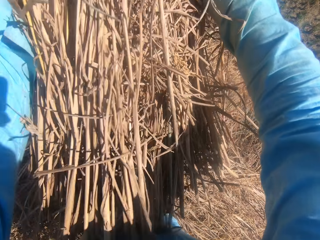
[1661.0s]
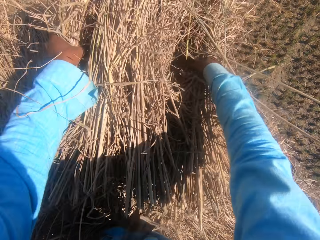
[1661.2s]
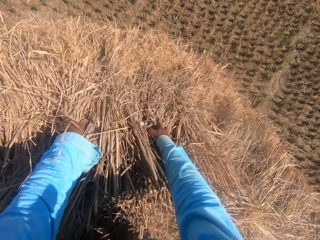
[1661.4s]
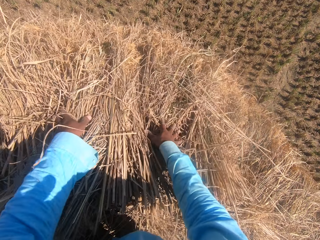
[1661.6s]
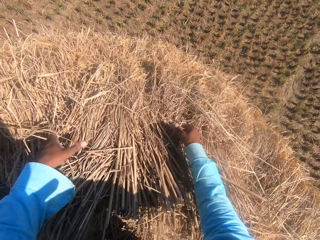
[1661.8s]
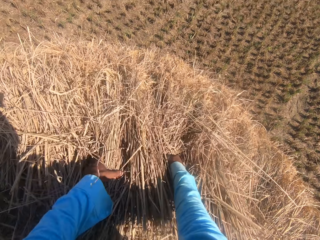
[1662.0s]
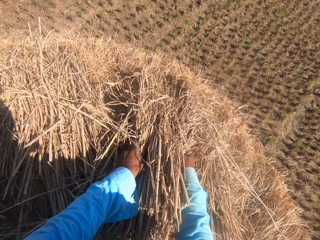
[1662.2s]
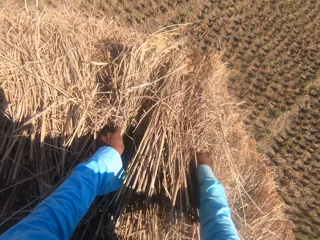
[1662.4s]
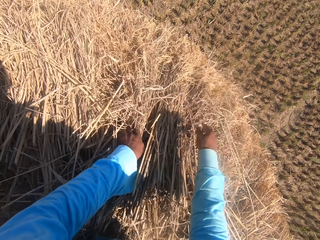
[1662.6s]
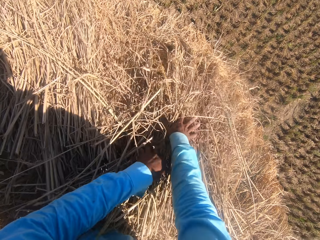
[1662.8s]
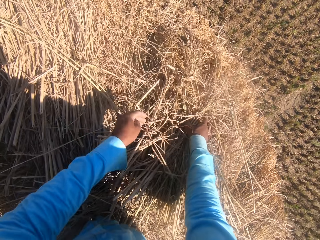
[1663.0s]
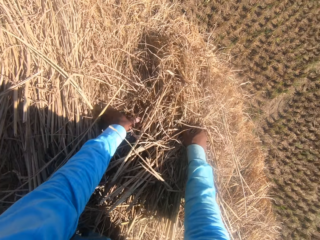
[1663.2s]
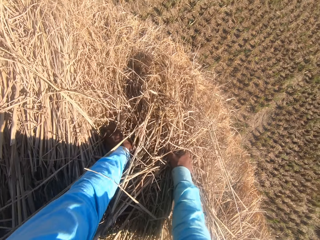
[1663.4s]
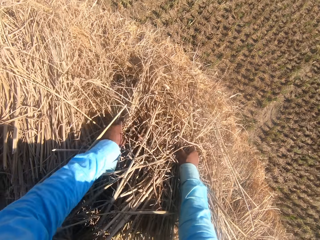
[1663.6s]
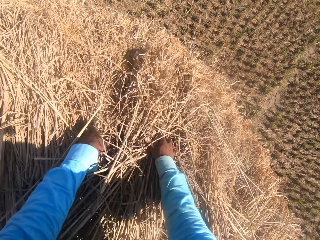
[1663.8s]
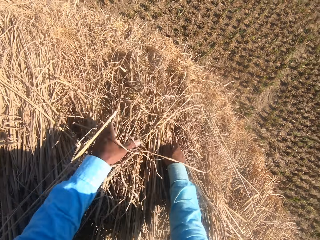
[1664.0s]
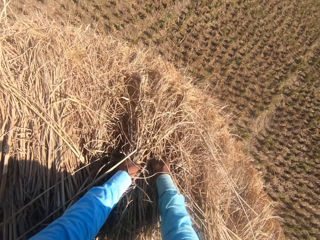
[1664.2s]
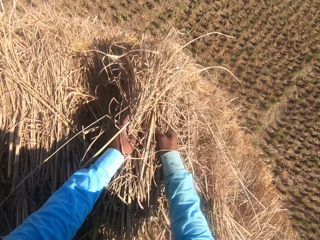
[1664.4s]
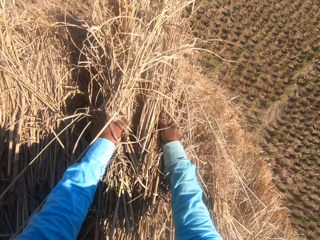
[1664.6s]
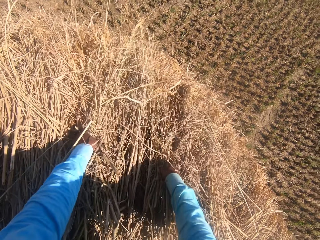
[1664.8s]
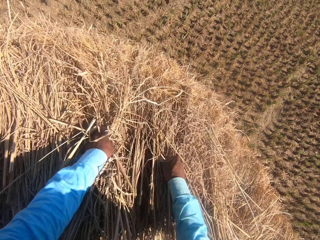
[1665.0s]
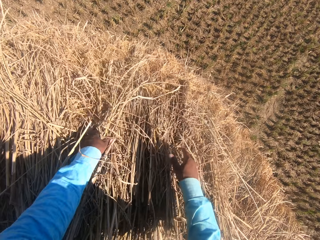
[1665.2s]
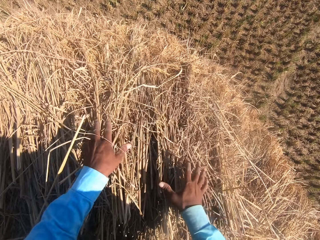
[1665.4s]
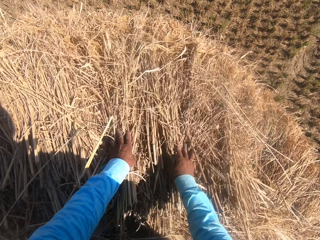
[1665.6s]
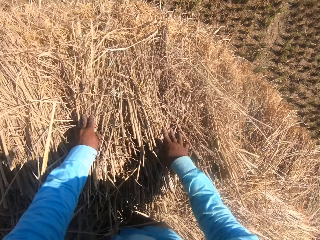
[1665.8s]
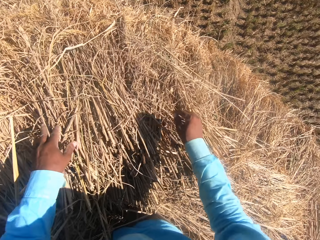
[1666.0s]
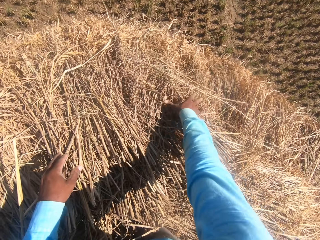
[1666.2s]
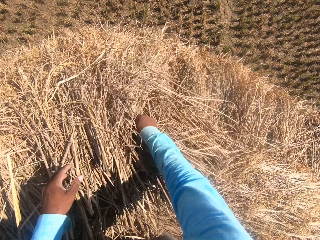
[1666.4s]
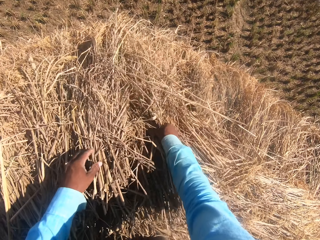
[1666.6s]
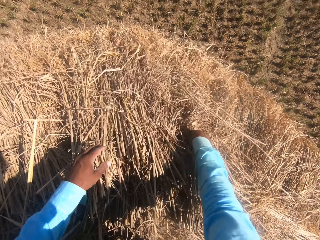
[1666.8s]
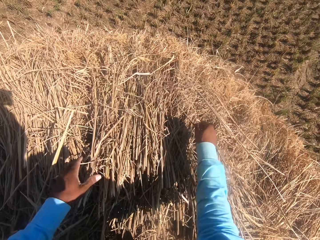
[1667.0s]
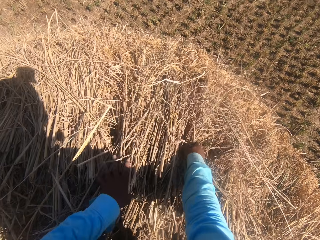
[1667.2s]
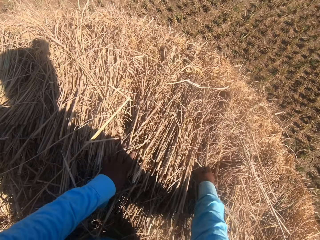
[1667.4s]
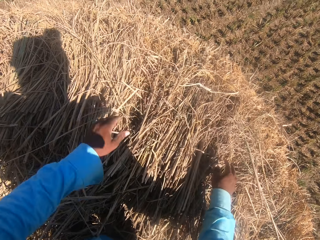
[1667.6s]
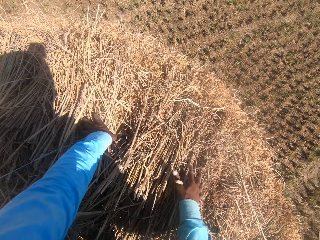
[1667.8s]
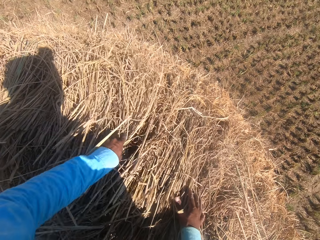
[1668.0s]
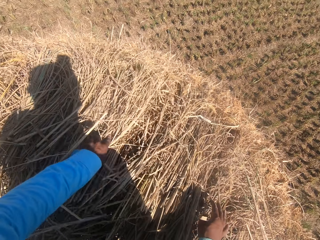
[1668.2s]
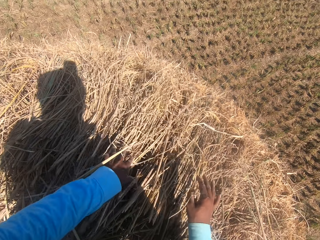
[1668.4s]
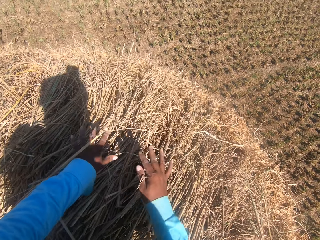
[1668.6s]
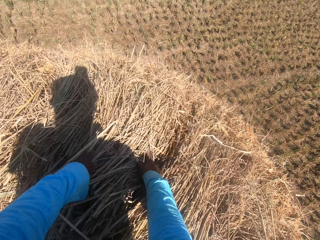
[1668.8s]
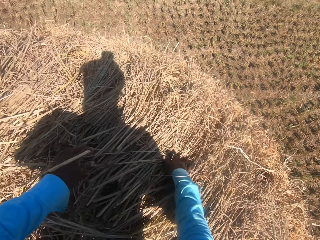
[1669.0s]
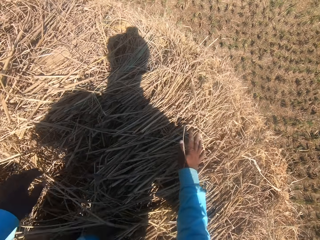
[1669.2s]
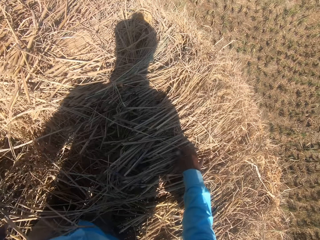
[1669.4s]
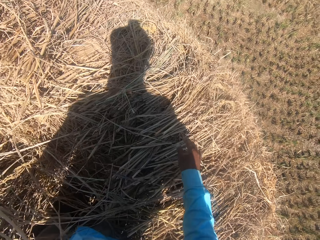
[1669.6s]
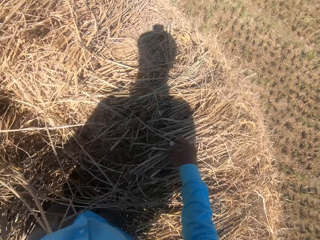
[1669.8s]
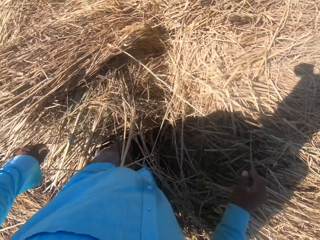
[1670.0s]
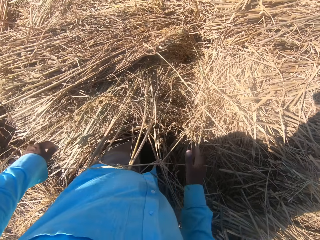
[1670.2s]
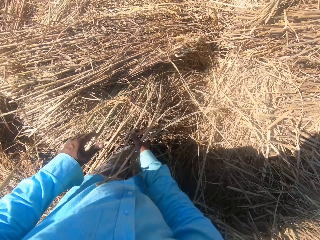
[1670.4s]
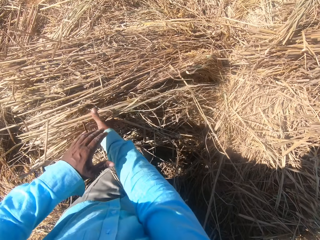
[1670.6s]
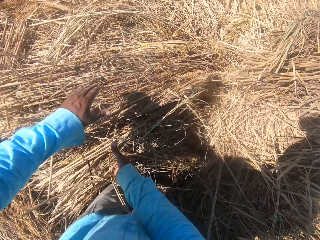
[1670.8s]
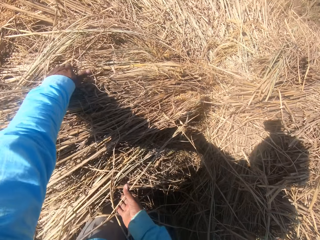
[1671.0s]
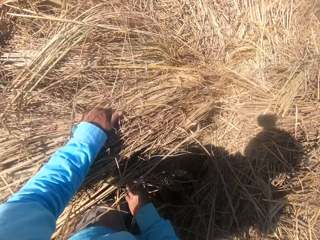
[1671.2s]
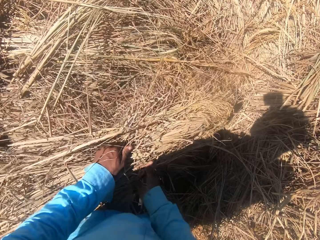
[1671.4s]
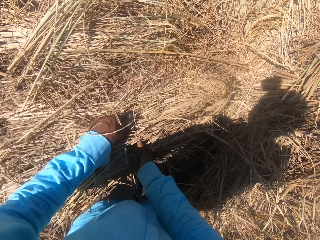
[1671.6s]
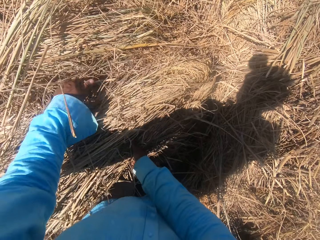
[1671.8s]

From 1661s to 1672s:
The camera wearer puts the grass on the rolls.

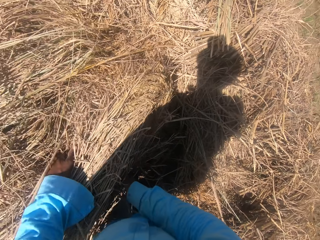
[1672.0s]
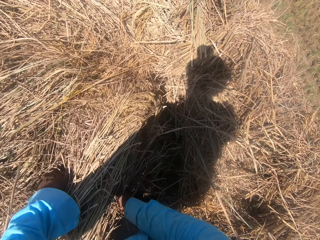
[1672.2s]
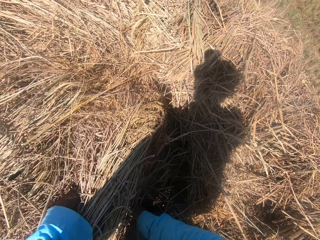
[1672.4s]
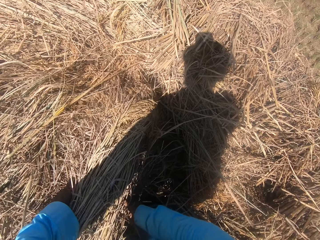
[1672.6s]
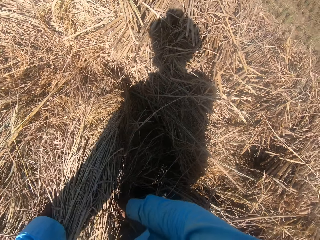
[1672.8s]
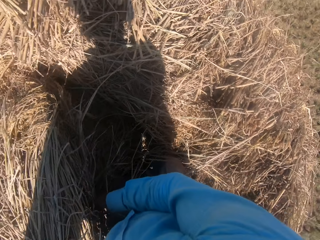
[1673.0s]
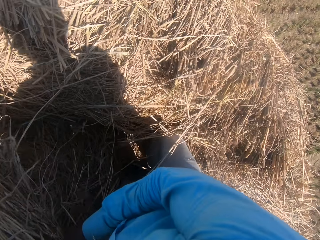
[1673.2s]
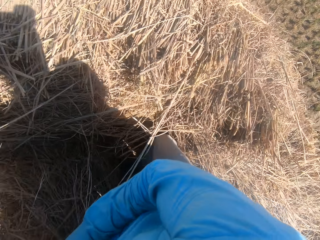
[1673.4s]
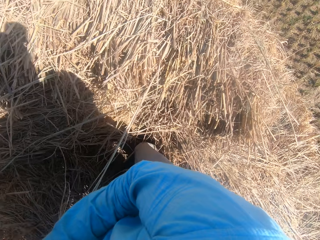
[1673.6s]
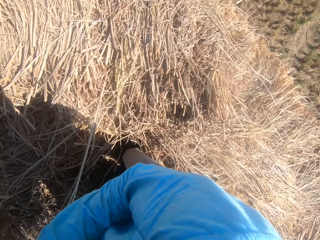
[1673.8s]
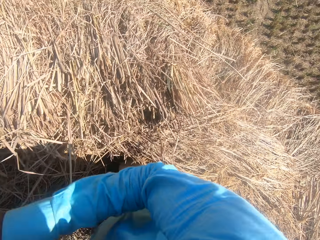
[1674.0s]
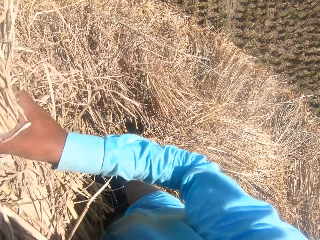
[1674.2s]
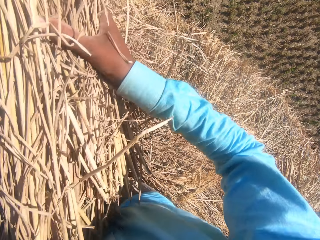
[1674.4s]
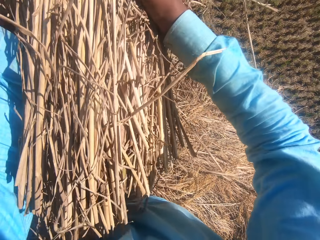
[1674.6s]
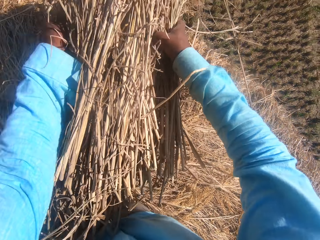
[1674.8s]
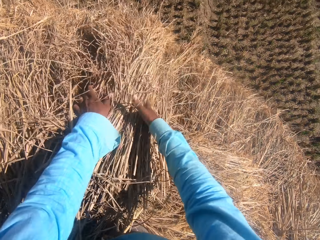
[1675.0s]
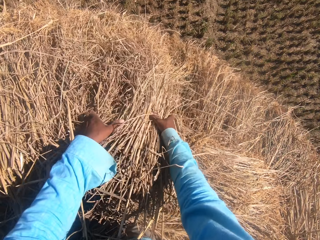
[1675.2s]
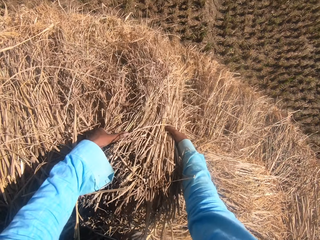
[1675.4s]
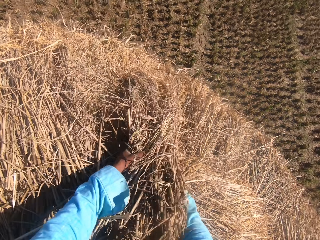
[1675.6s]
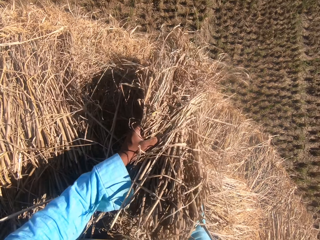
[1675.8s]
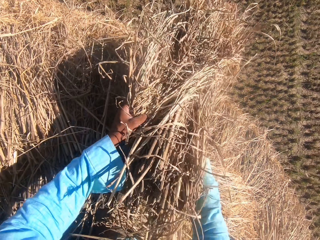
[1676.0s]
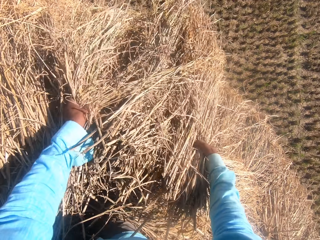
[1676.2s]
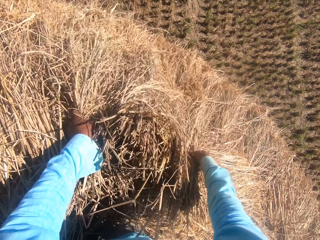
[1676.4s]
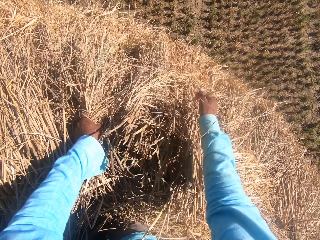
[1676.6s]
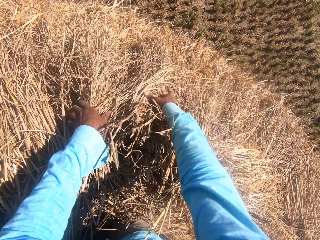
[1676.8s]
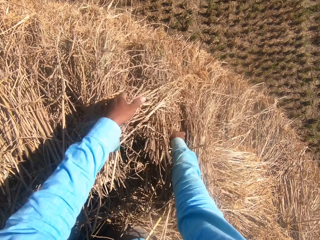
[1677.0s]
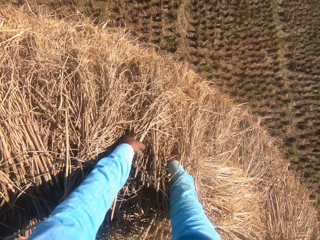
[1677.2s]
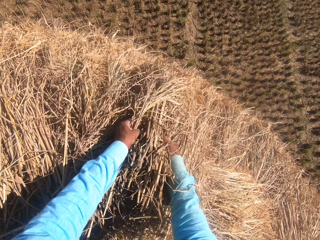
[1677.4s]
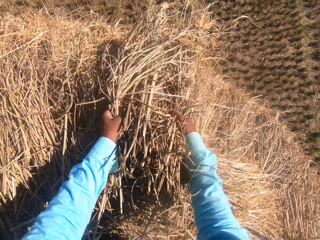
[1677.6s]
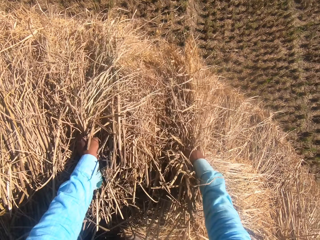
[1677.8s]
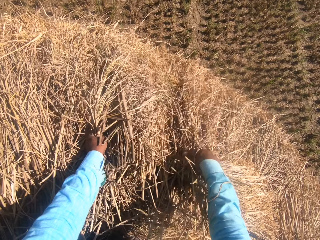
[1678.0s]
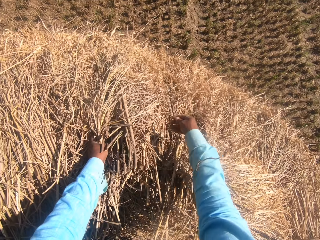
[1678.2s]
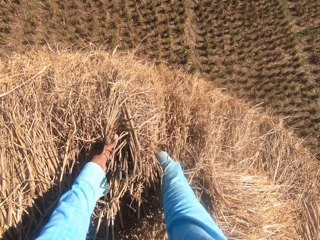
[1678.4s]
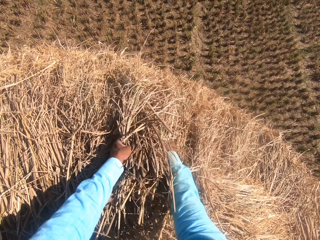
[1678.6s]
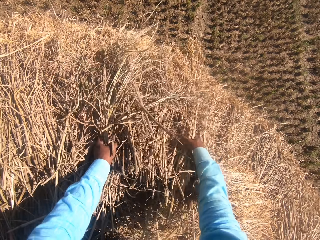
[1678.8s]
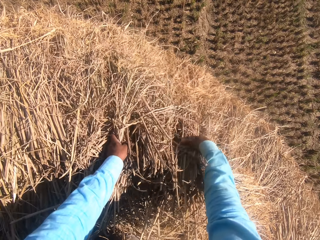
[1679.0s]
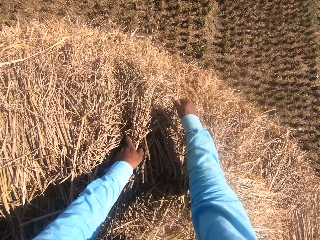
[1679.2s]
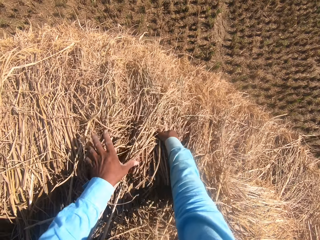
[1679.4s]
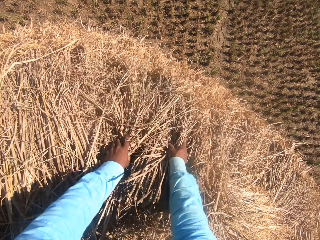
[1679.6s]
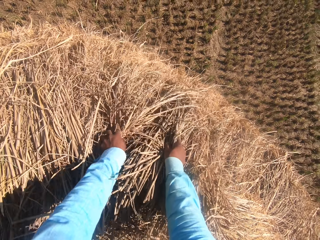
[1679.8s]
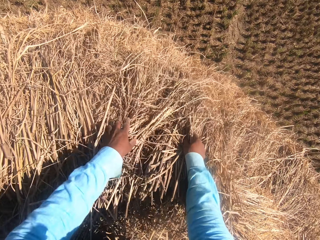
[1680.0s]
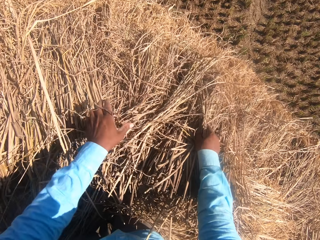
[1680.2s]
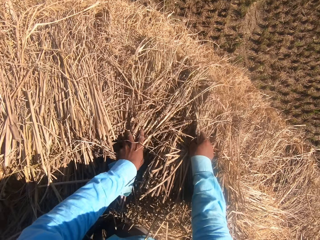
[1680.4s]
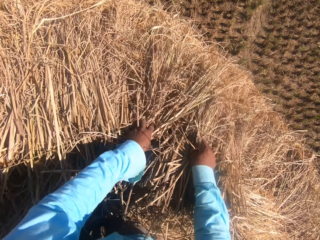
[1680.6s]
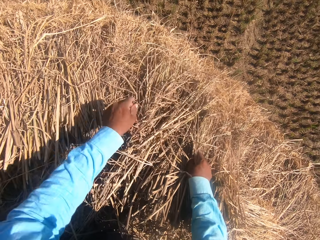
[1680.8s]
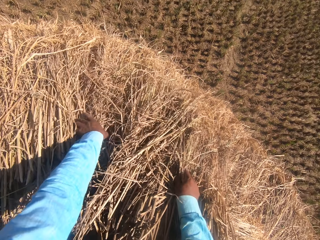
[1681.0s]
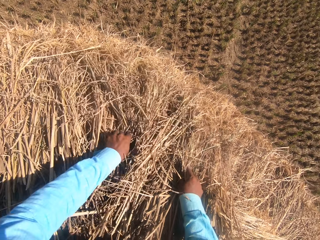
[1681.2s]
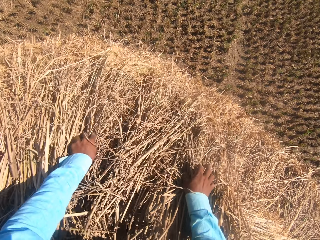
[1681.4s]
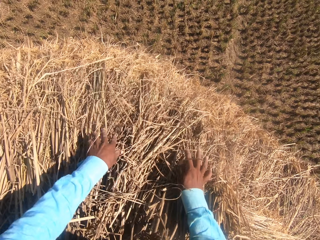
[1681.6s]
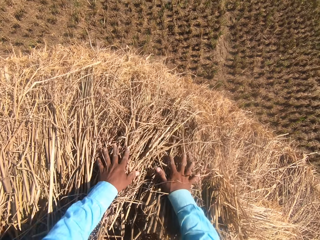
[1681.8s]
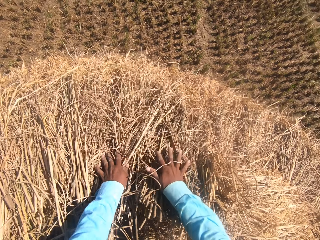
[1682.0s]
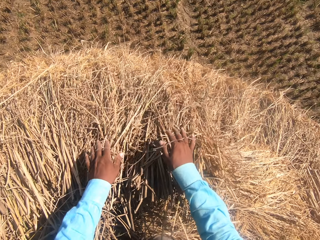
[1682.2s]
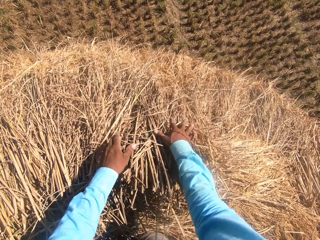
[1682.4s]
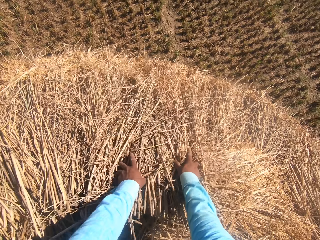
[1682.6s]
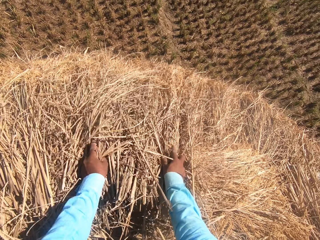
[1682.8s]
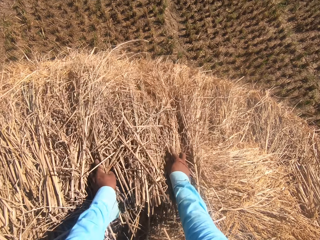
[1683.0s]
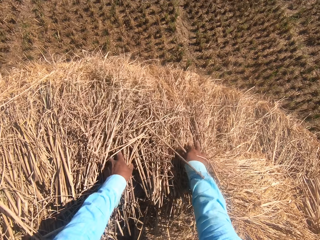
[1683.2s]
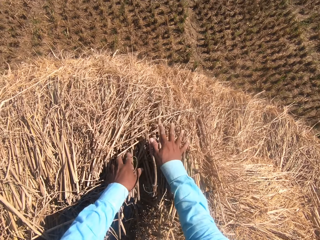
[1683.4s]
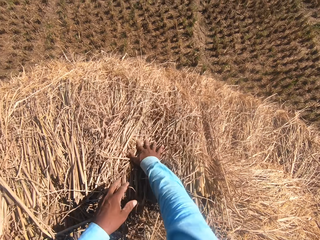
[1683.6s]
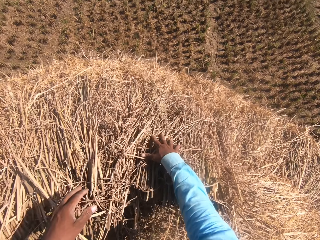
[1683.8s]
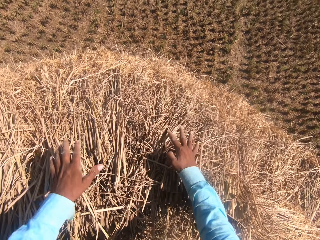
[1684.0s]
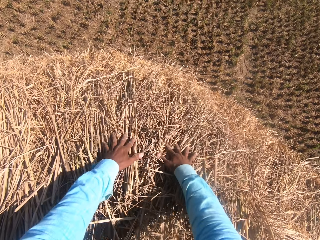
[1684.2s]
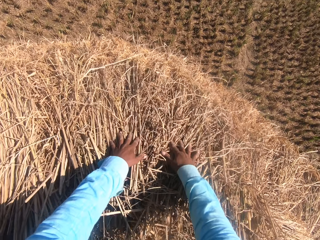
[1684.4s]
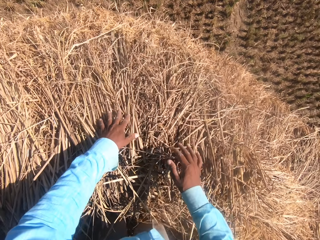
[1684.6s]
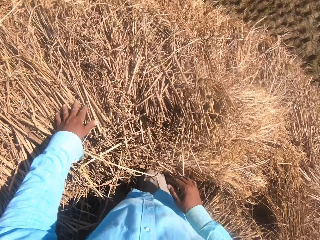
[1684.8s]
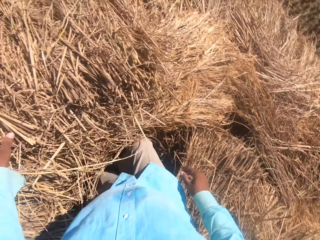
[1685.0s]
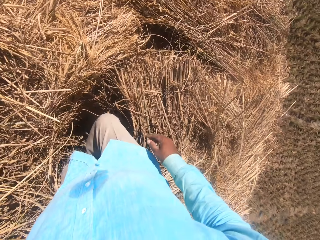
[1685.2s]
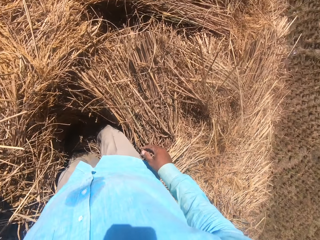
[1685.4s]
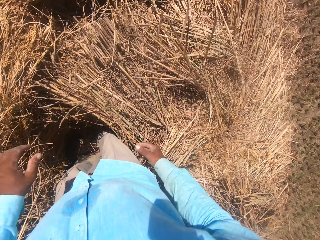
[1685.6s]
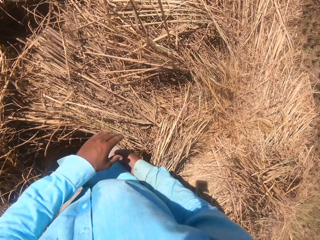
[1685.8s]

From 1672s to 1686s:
The camera wearer holds the roll of grass and drops the roll of grass. They adjust the dry grass. They arrange the roll of grass.
